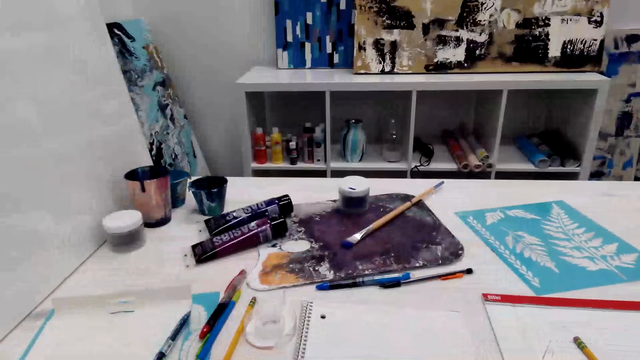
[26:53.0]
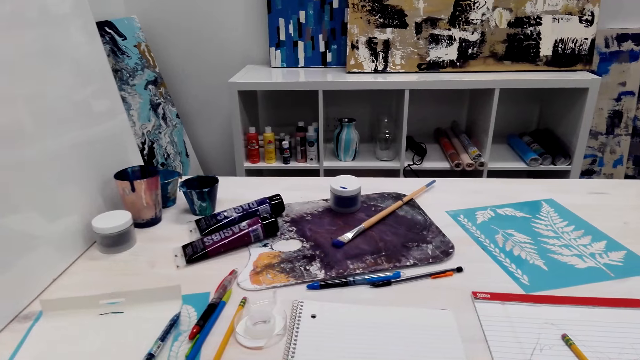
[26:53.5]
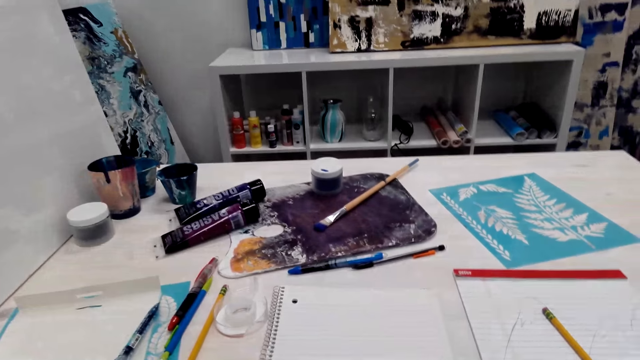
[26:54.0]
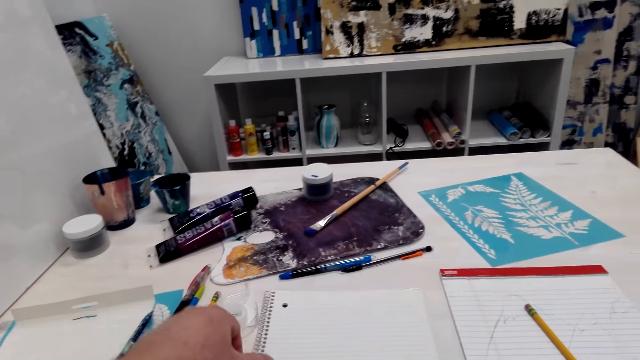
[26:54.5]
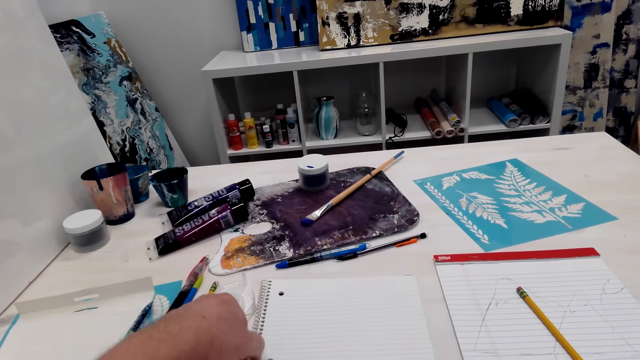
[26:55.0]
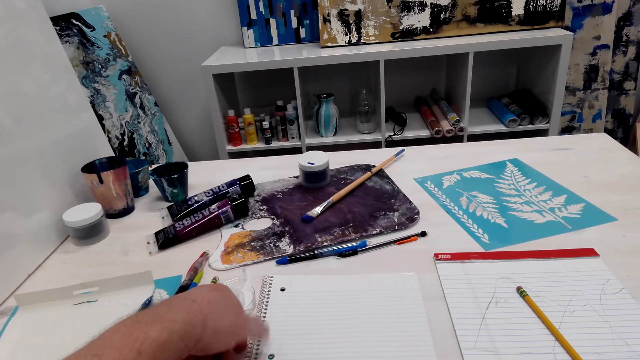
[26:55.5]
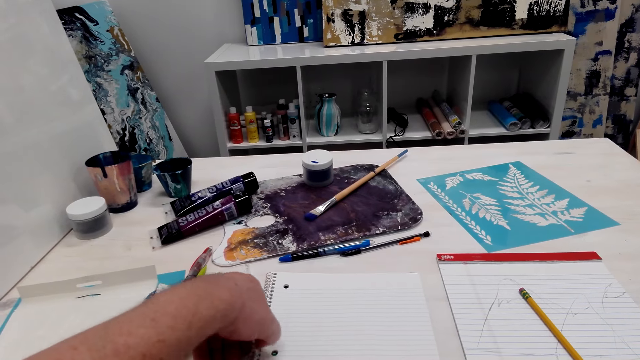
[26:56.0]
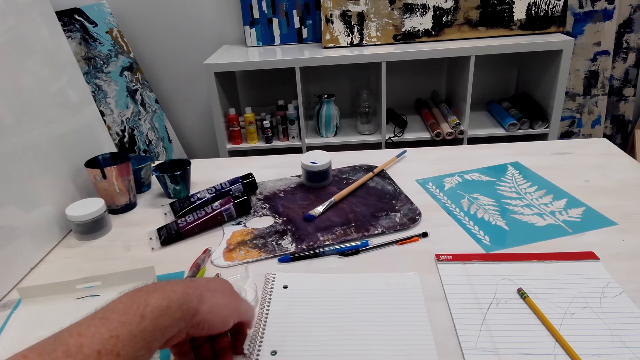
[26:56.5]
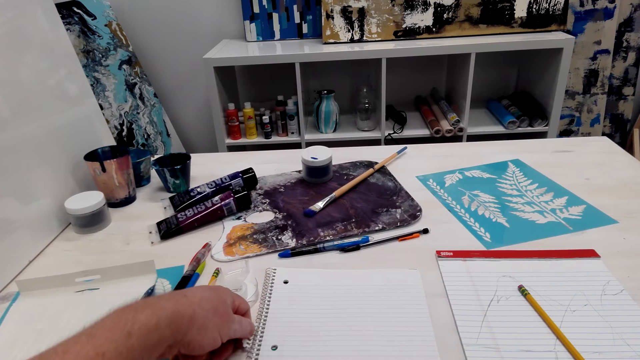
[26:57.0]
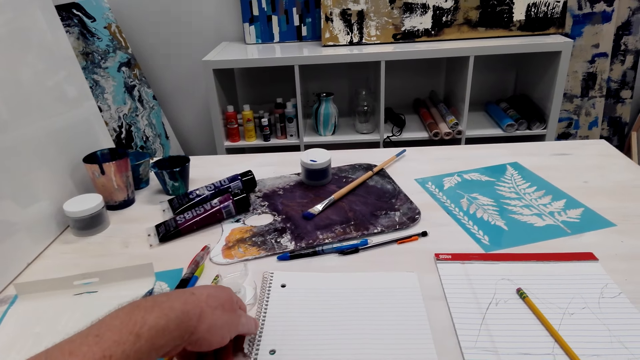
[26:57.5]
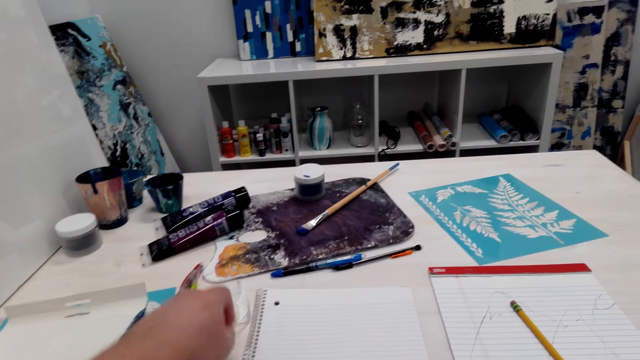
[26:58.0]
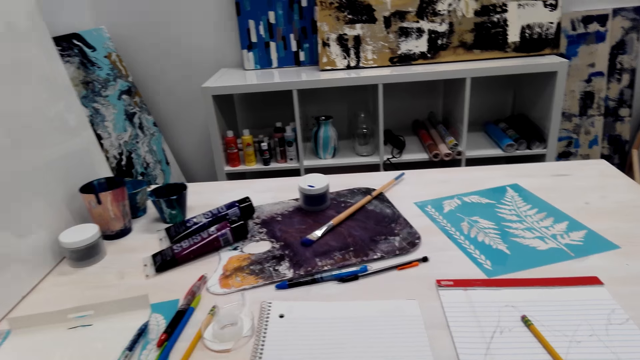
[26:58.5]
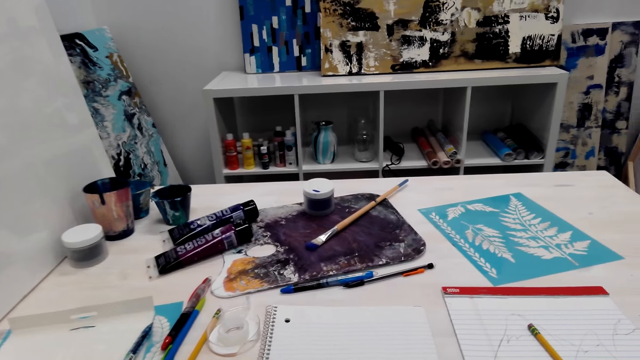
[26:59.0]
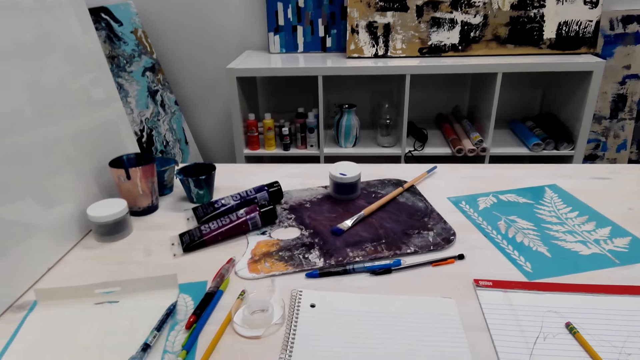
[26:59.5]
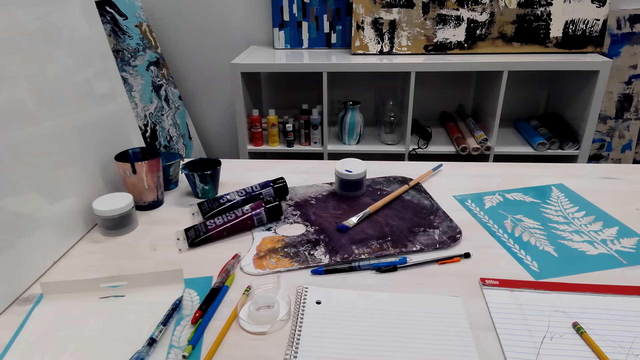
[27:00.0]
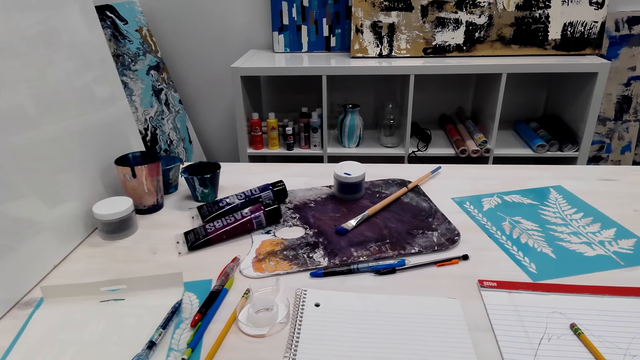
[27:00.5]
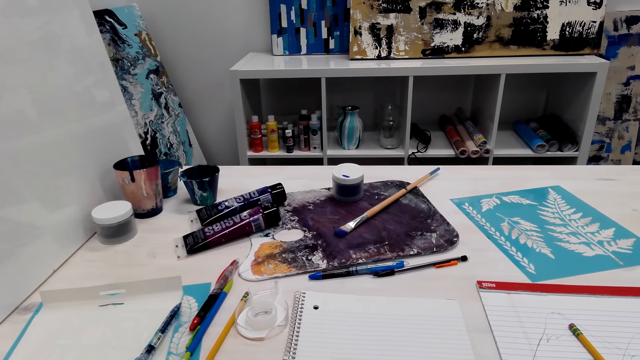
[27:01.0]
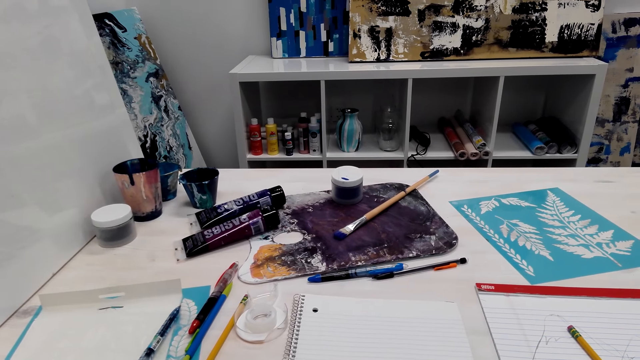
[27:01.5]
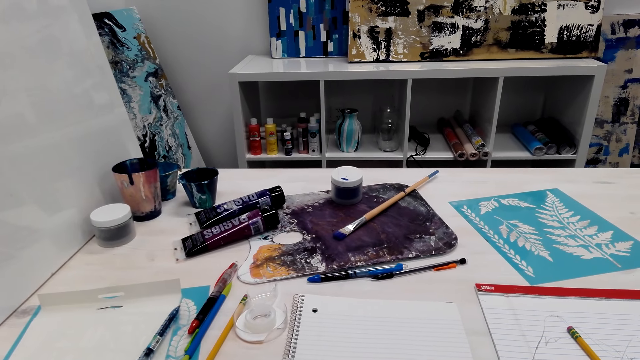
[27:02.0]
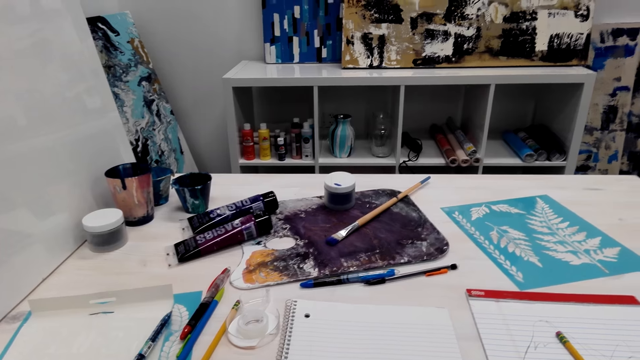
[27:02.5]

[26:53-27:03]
The camera wearer picks up a book. The person talks with the camera wearer.

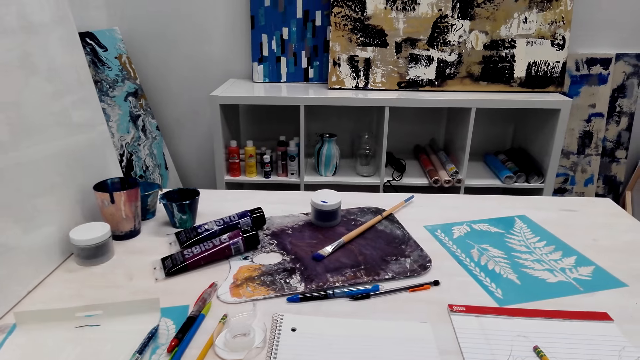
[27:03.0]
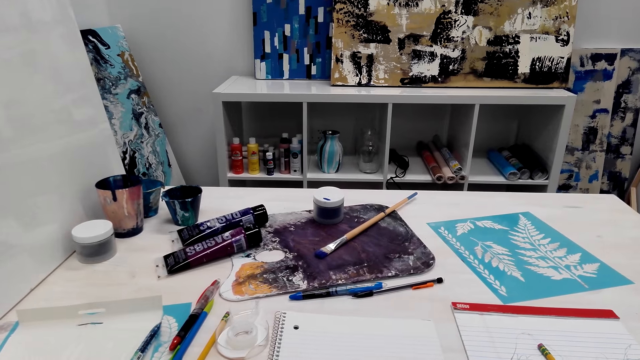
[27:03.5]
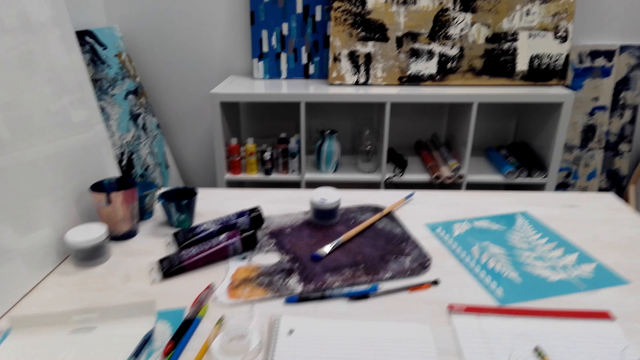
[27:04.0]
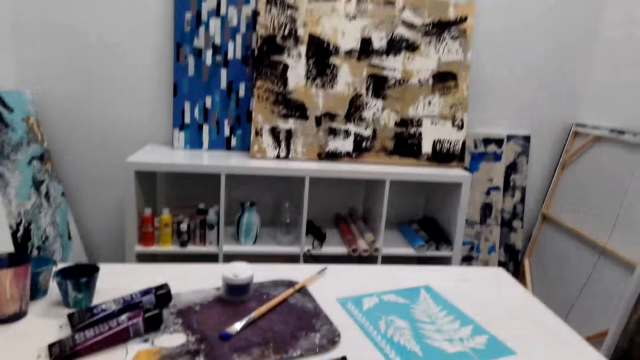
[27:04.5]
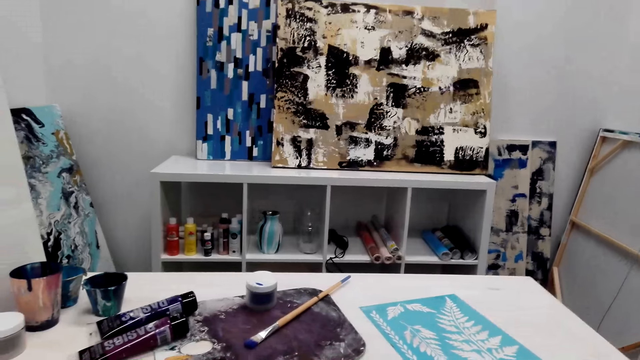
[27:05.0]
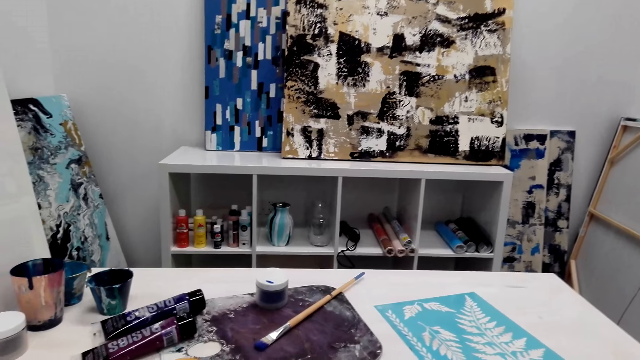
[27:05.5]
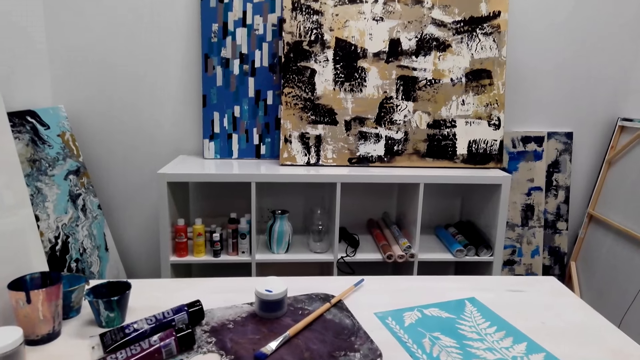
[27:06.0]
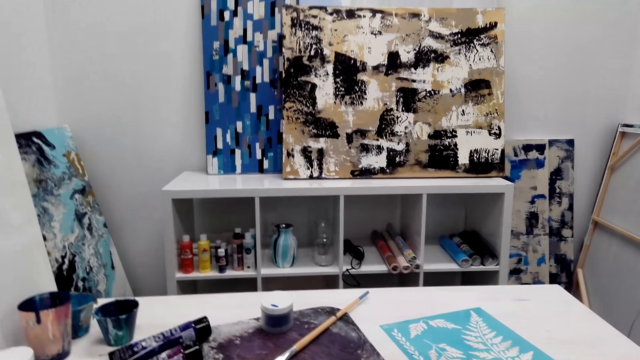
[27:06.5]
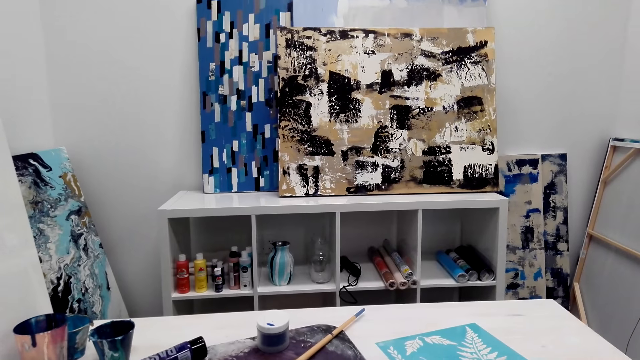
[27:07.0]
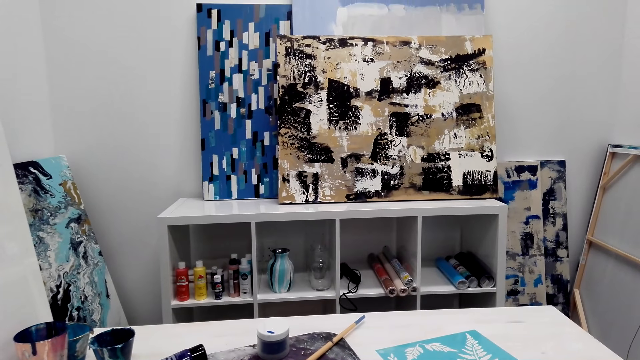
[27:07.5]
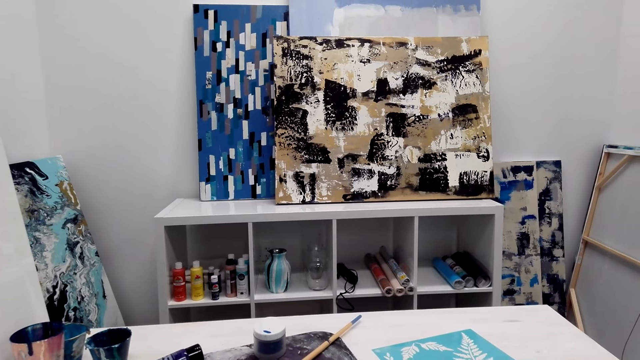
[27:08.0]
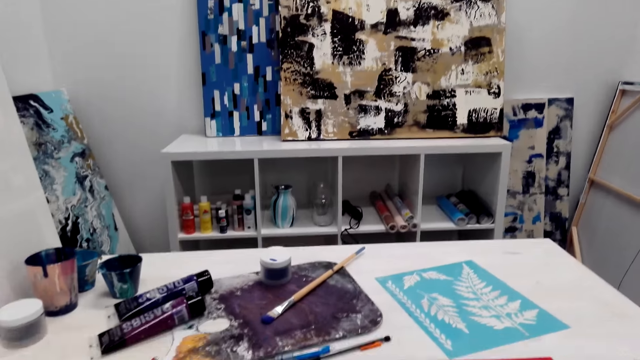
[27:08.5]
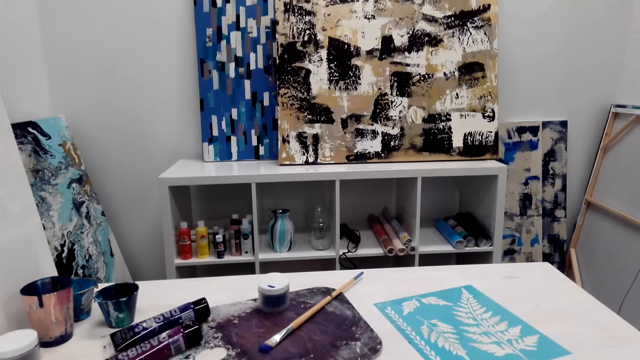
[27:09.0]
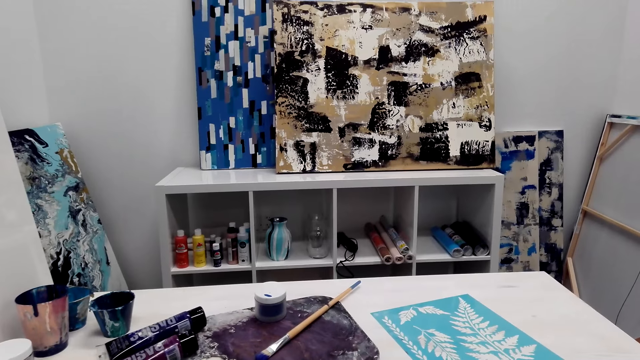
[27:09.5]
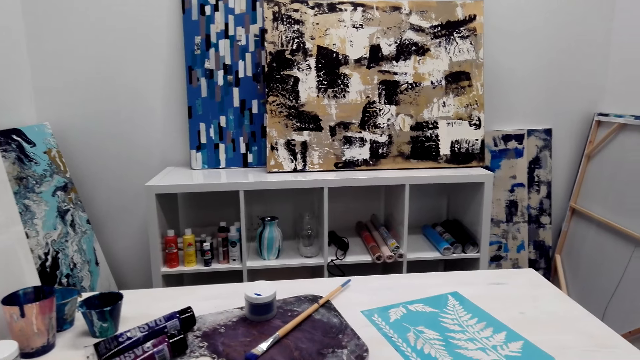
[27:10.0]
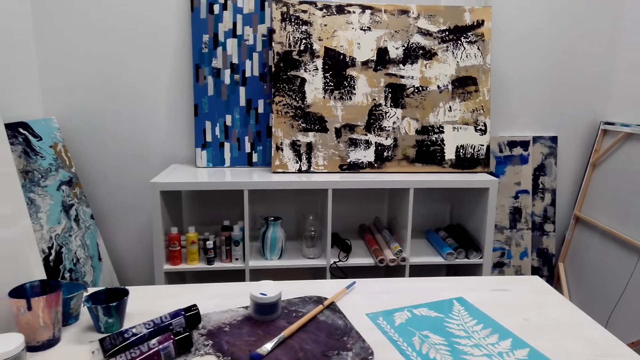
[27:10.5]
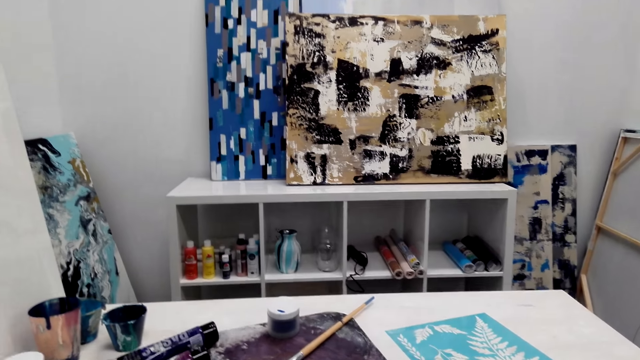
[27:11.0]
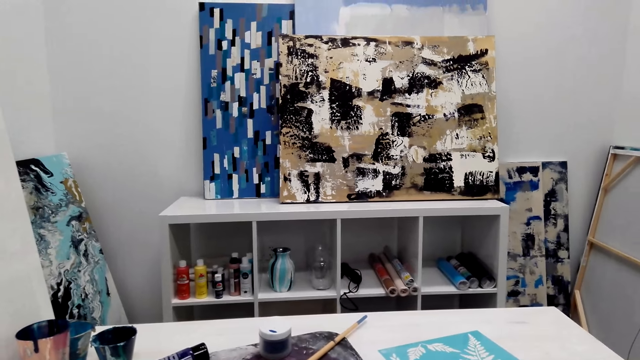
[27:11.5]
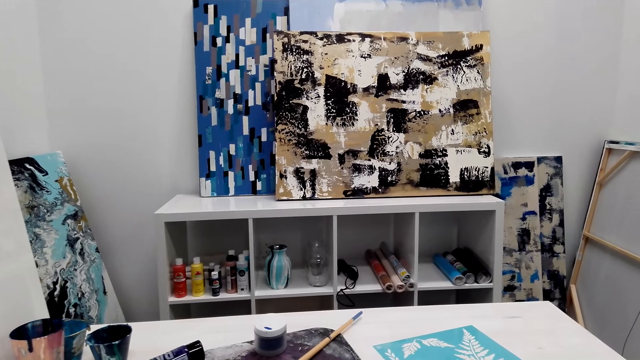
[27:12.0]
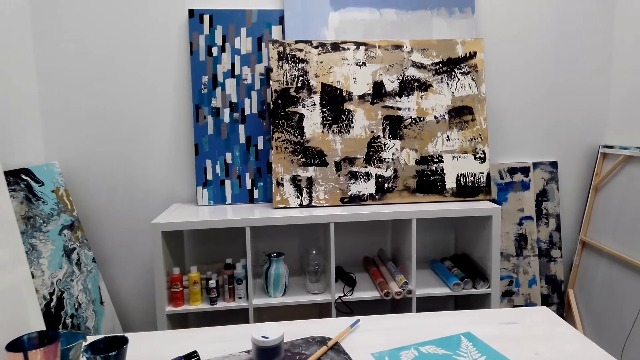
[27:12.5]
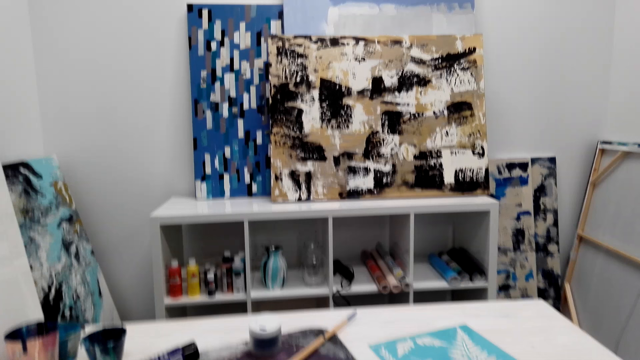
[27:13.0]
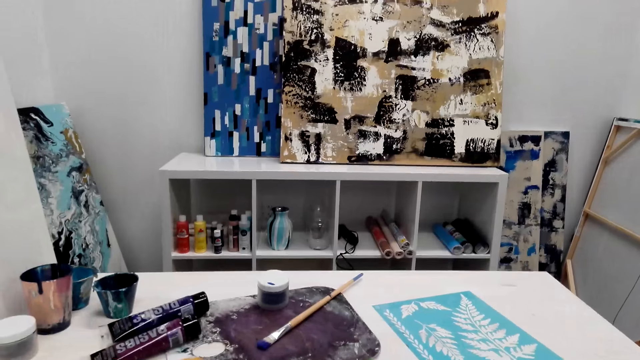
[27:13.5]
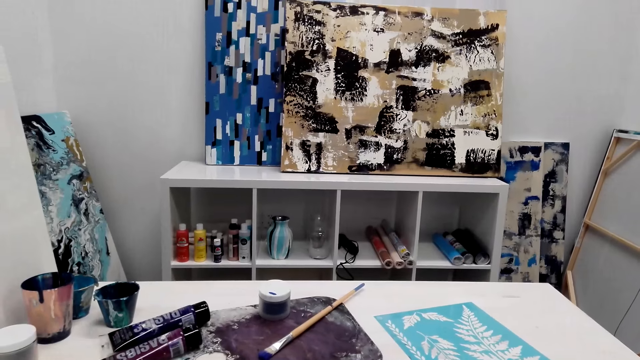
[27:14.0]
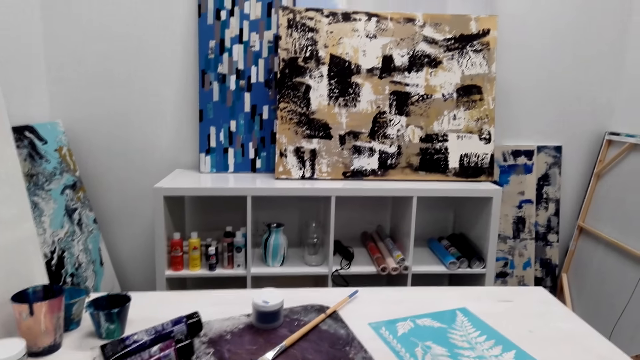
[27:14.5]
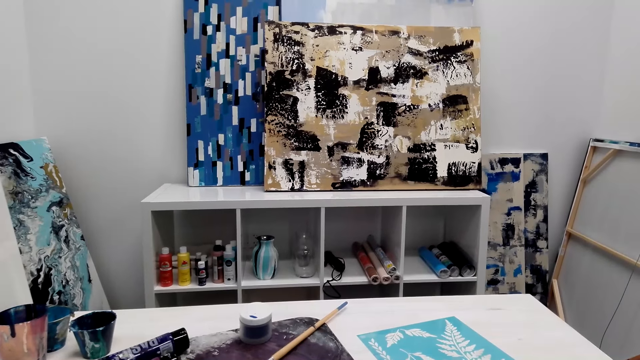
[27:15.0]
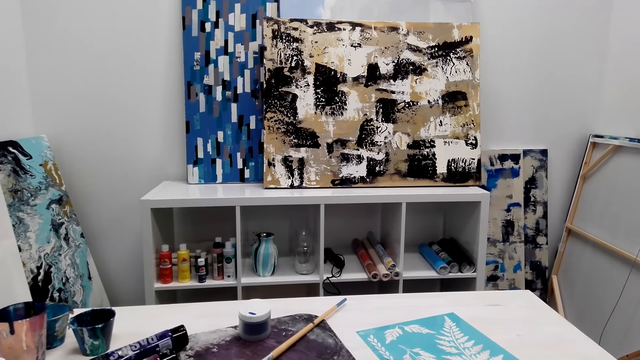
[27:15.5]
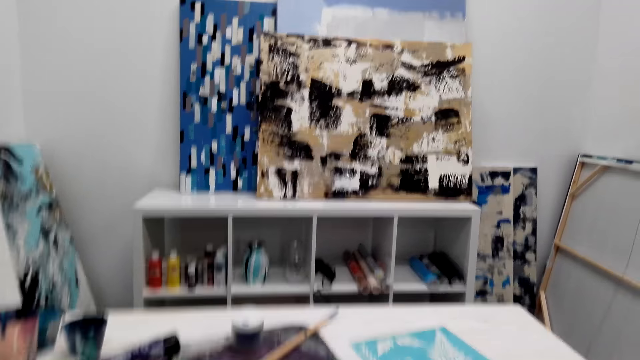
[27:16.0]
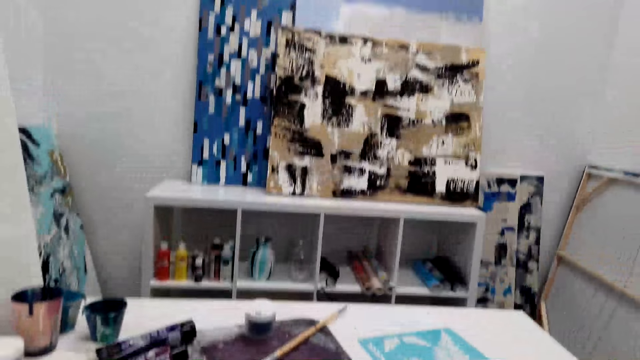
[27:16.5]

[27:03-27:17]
The camera wearer talks with the person.
